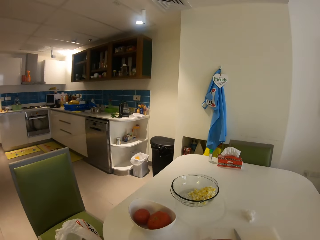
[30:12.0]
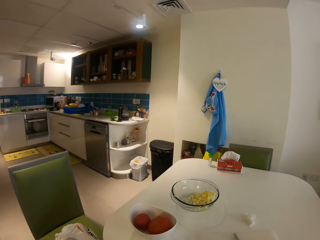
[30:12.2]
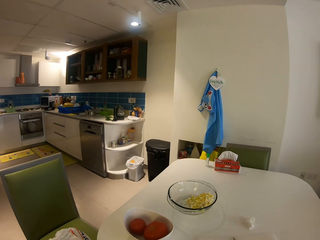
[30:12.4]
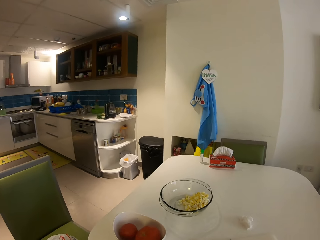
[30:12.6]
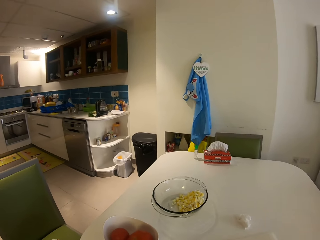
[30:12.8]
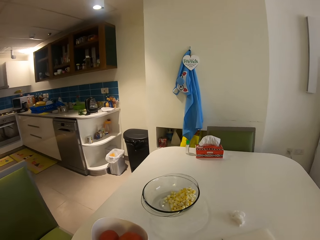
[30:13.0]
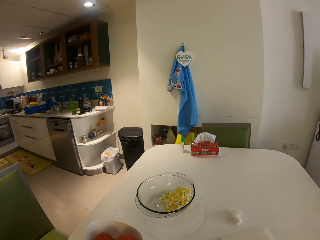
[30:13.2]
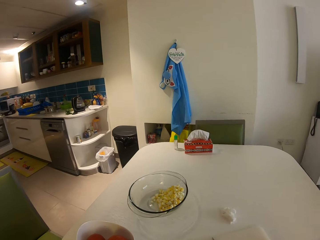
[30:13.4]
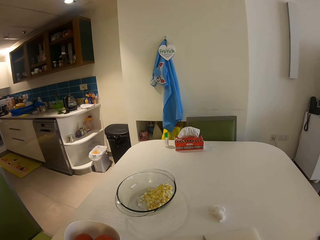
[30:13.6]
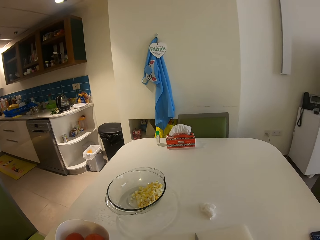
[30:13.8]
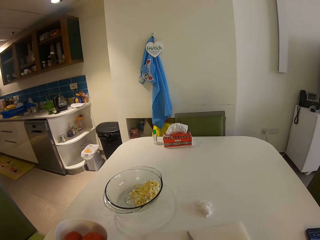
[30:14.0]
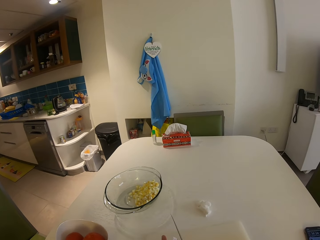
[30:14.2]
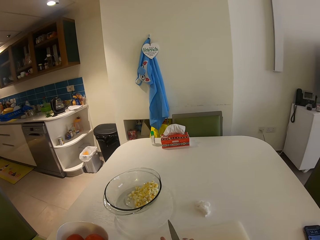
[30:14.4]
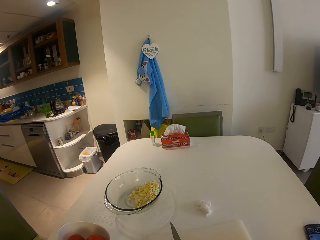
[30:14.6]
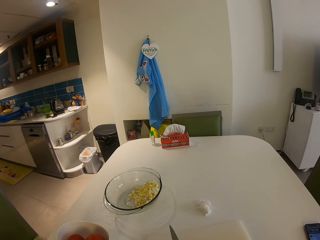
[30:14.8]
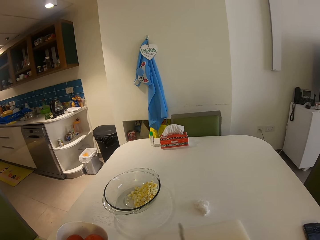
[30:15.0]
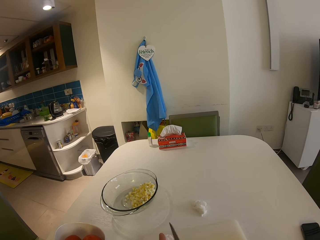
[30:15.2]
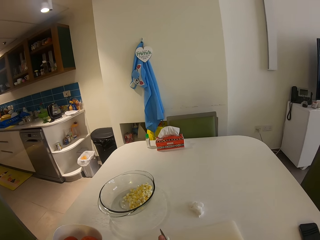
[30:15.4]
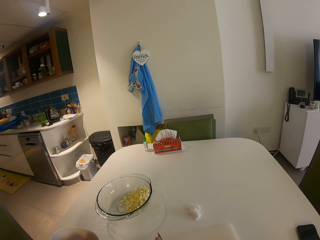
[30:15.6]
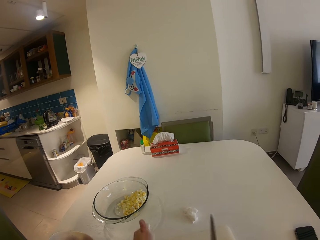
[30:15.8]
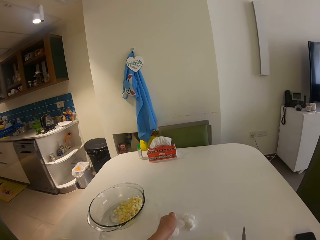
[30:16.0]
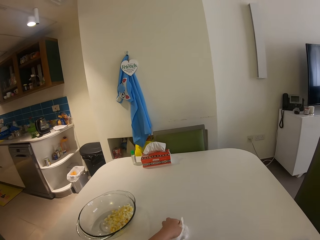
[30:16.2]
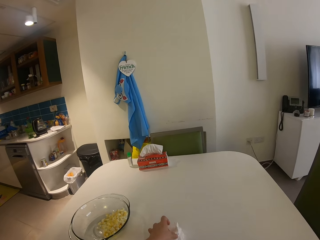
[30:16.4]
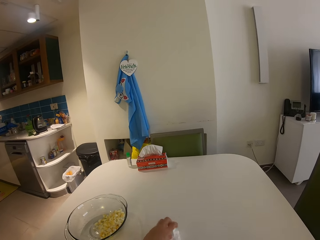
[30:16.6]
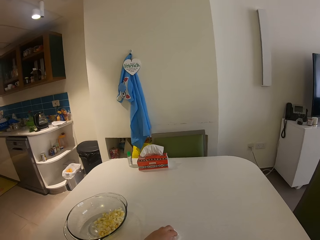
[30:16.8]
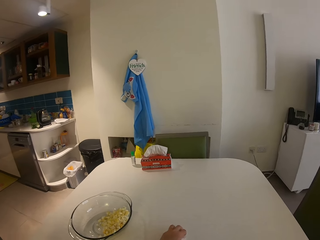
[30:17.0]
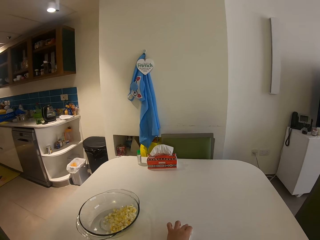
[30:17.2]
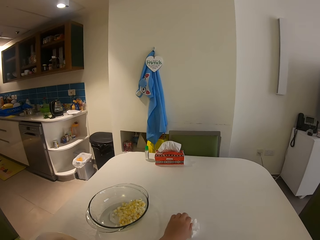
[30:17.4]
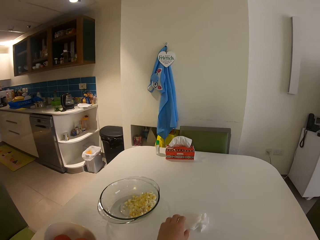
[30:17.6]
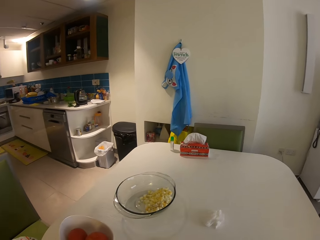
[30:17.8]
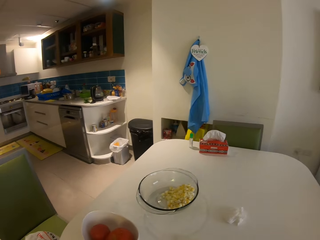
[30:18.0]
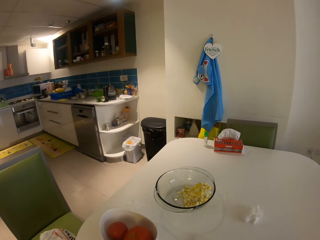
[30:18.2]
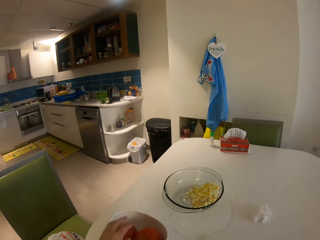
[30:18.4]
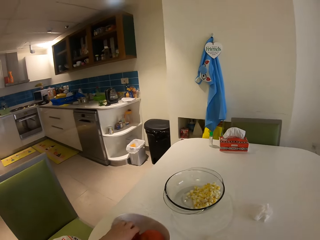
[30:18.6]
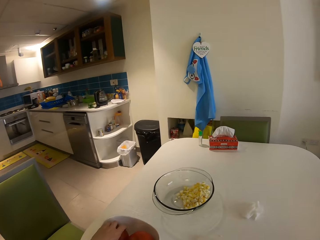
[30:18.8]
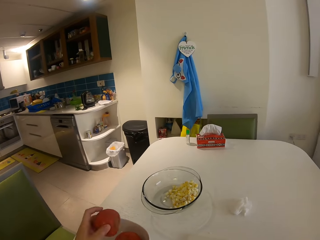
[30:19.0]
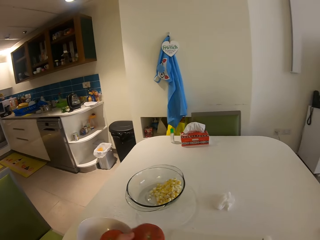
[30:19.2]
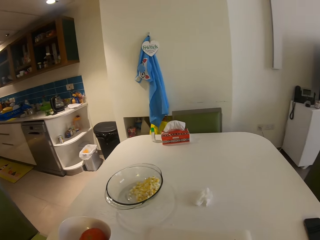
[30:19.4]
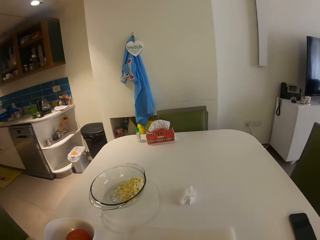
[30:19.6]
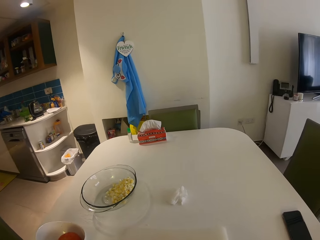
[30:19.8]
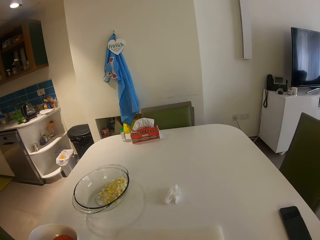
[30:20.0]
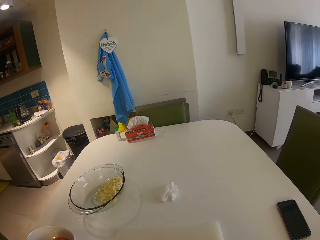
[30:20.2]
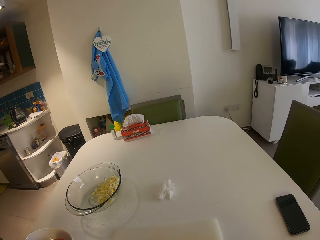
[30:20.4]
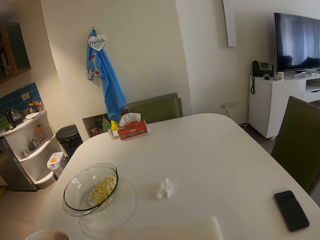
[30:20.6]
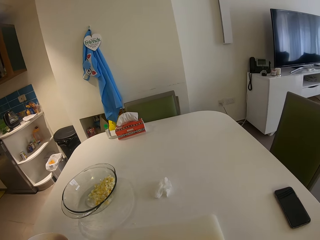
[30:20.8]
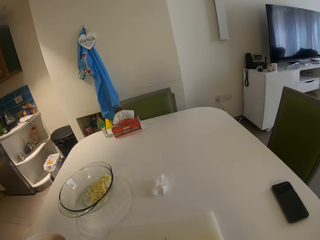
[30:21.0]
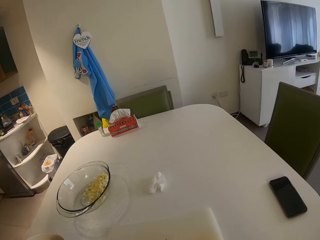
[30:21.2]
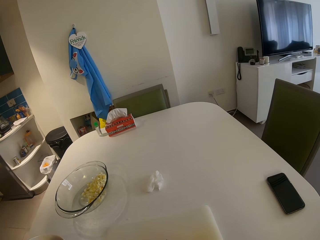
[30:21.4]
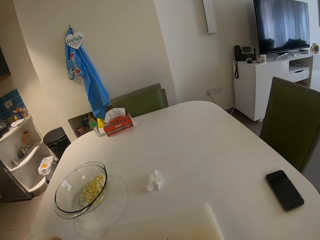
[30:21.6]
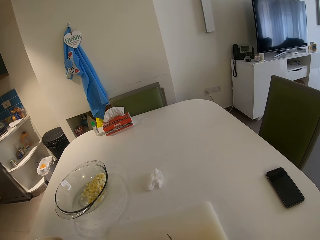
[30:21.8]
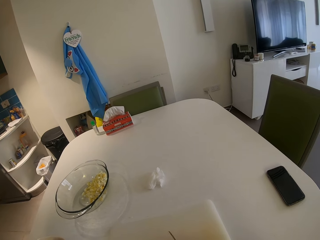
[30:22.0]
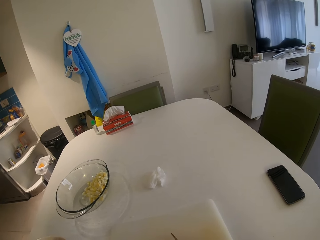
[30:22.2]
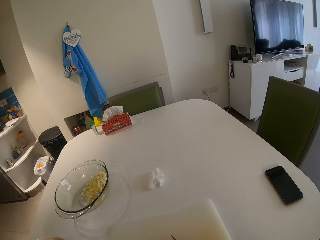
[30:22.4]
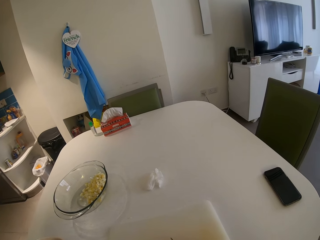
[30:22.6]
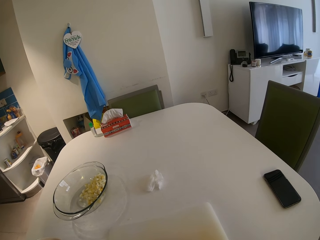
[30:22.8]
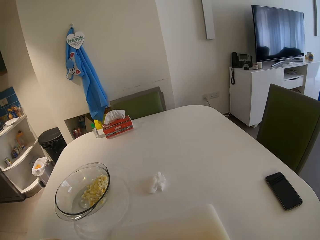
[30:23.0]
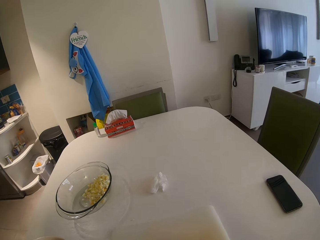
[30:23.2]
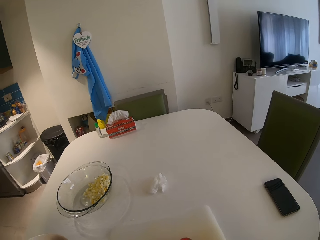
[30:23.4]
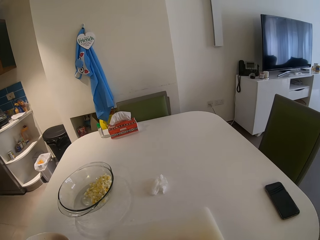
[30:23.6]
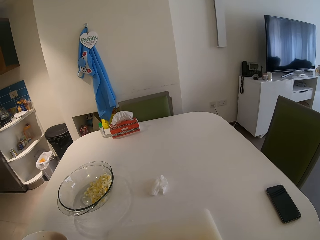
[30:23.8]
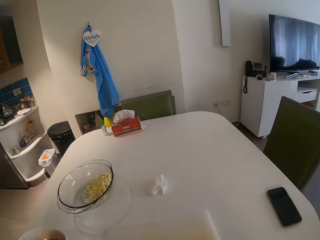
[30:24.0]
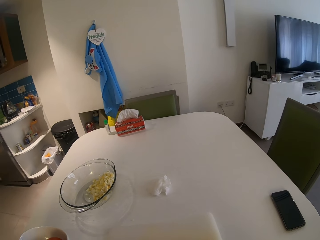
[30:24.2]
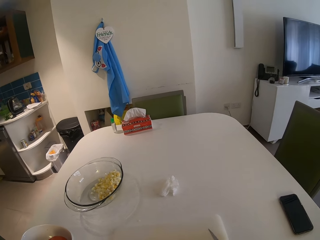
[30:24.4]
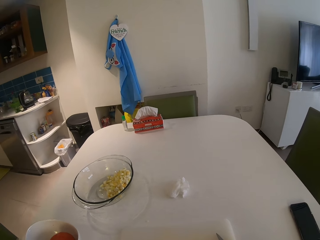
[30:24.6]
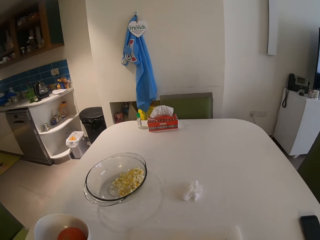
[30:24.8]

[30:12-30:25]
The camera wearer wipes her hands with a paper towel or tissue. She cleans the knife with the tissue in her left hand. She picks the knife from the chopping board. She puts the tissue on the table with her left hand. She picks a tomato from the bowl on the table with her left hand. She cuts the tomato with the knife in her right hand.

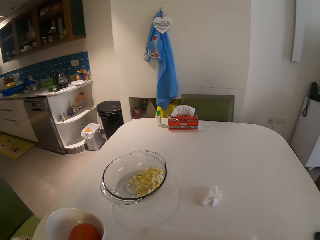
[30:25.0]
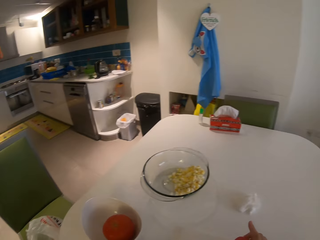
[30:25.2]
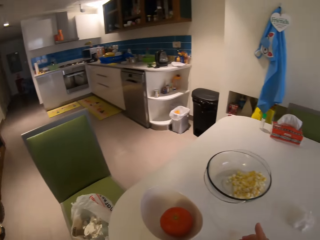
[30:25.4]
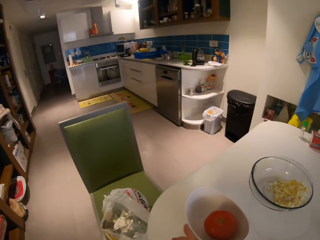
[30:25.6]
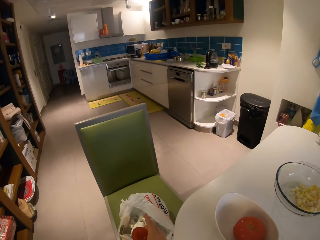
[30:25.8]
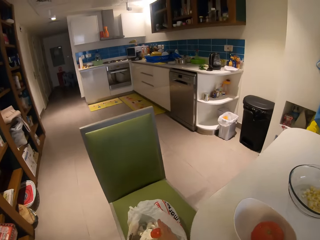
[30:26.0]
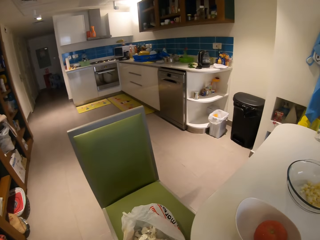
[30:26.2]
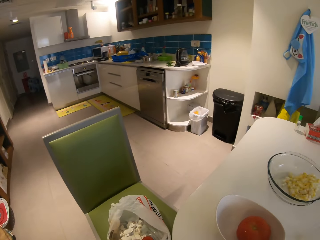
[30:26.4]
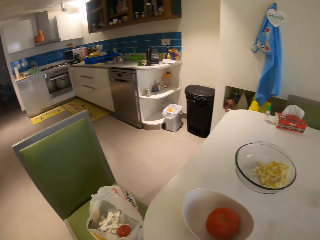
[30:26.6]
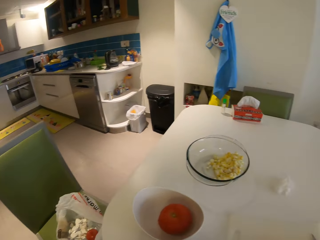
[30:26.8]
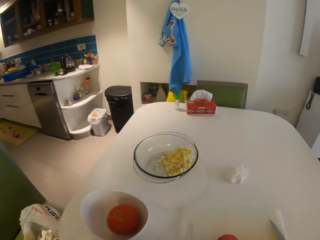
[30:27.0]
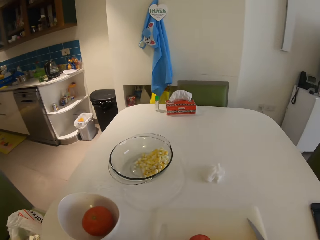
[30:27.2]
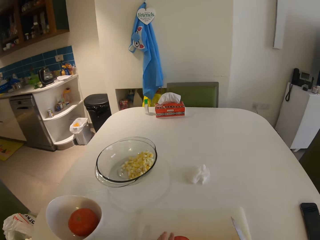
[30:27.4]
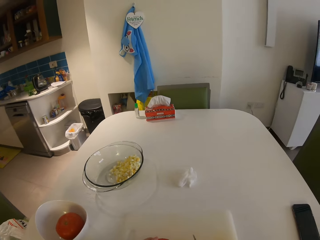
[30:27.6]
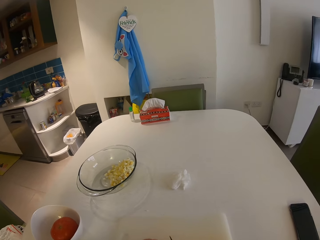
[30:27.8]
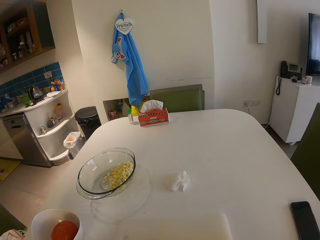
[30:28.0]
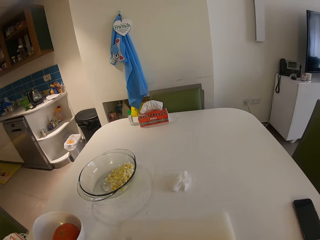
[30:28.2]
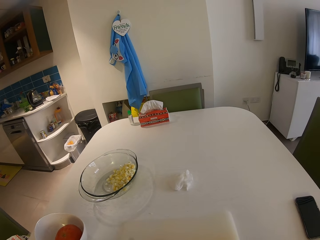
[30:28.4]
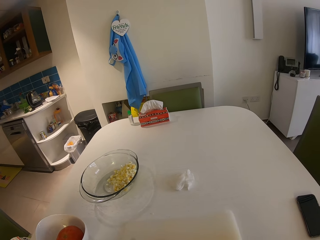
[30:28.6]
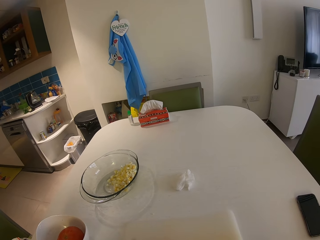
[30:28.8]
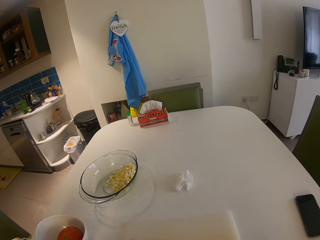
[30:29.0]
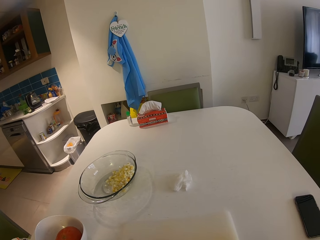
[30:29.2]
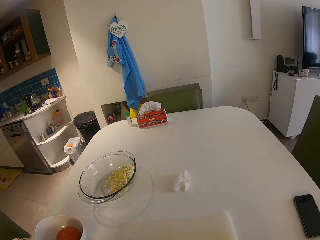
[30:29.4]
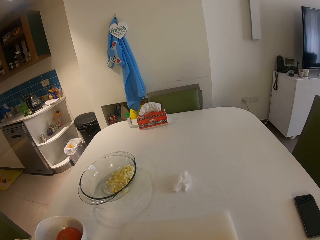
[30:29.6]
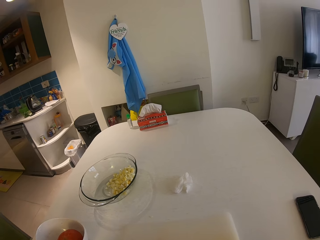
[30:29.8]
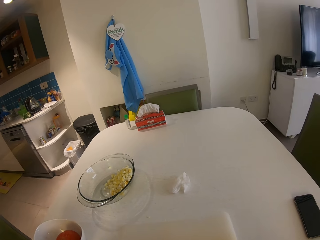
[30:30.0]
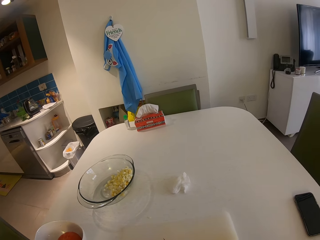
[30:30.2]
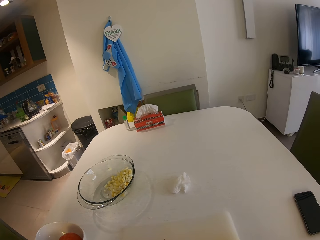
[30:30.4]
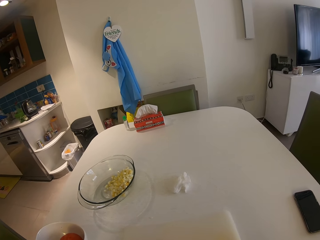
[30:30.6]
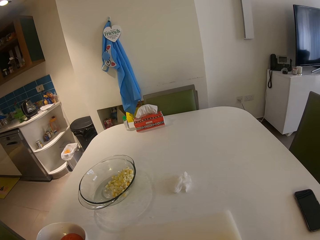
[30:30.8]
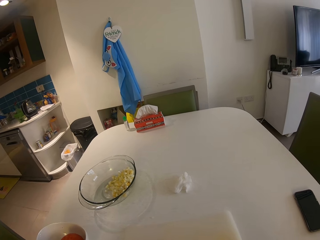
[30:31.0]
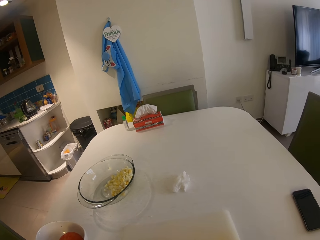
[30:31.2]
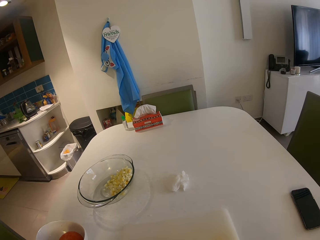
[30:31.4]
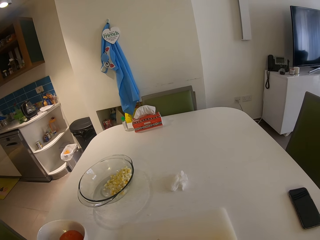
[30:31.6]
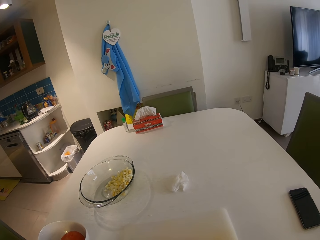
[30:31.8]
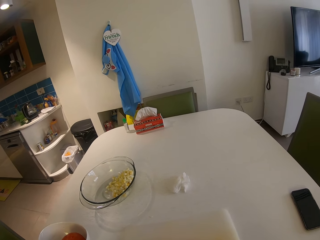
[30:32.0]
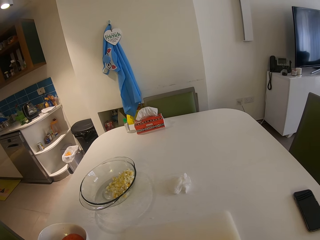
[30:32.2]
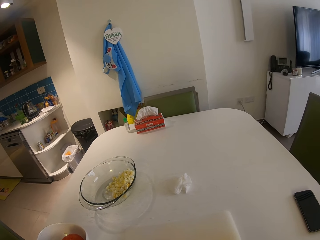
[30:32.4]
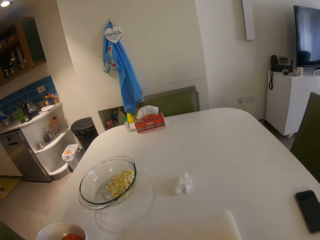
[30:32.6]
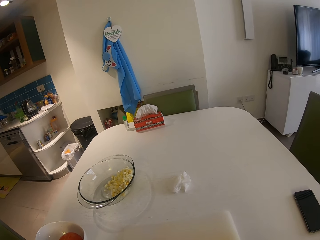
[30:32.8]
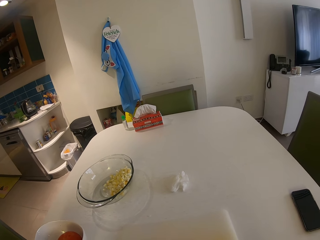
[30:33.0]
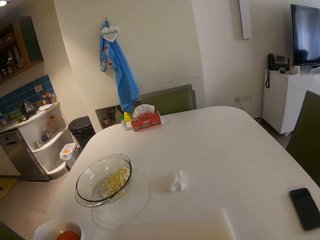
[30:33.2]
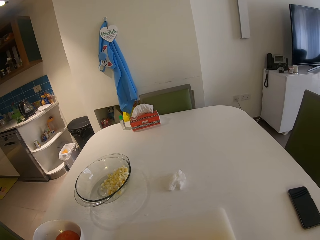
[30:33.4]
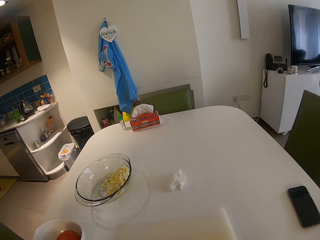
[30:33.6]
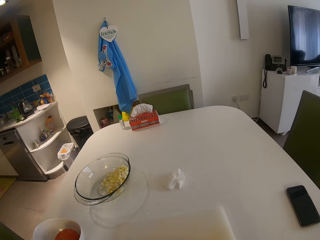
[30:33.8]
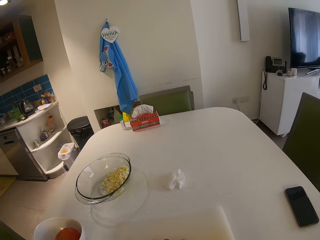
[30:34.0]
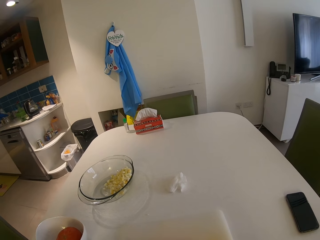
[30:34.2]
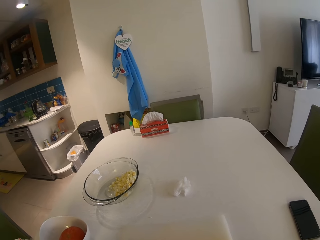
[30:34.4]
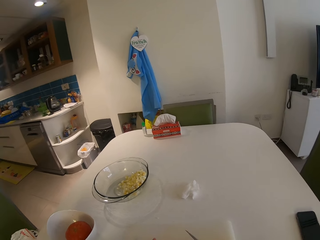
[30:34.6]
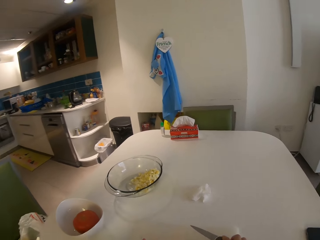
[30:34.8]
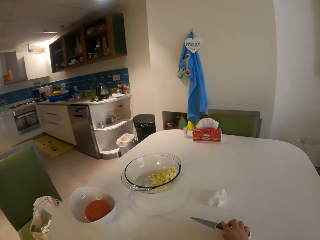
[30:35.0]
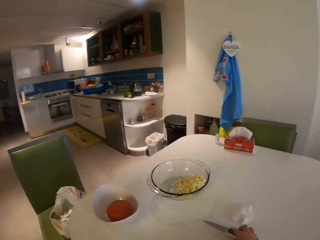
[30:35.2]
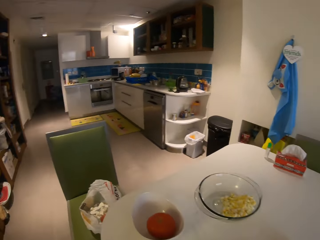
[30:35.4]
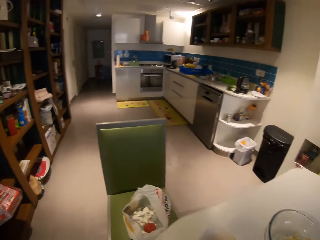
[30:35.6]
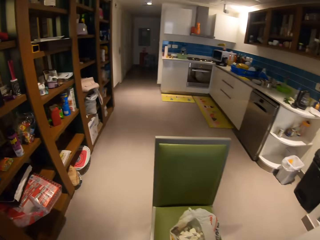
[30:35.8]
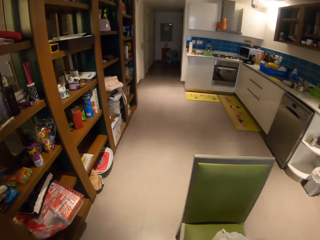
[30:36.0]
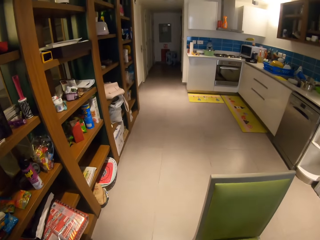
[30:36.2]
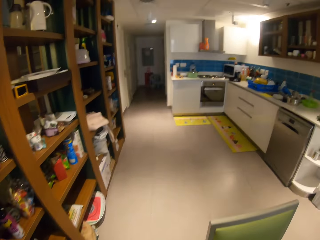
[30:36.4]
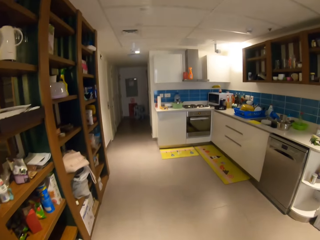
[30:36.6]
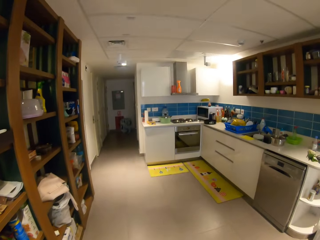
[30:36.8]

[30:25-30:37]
The camera wearer drops a piece of the tomato in a nylon with her right hand. She picks the knife from the chopping board. She cuts the tomato with the knife in her right hand. She sits in a house. She drops the knife on the table with her right hand. She stands from the chair and walks around the house.
